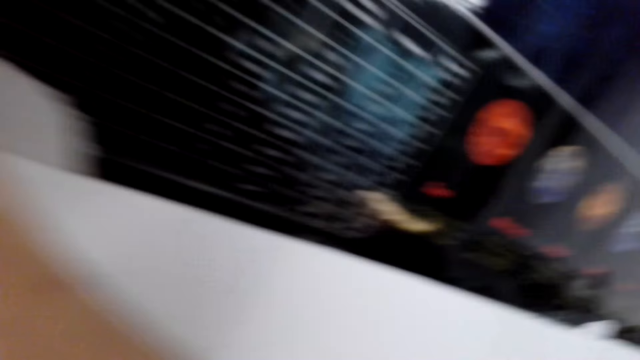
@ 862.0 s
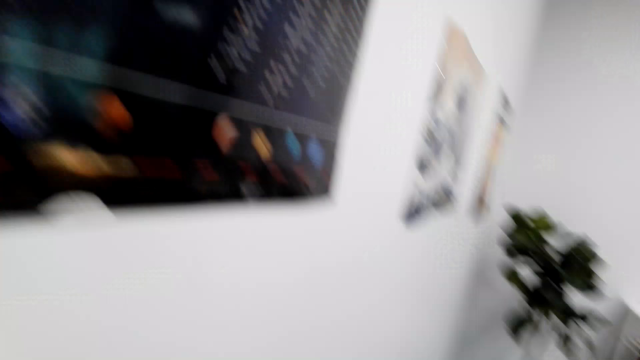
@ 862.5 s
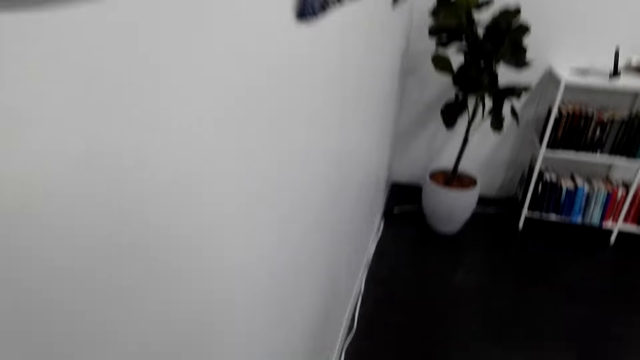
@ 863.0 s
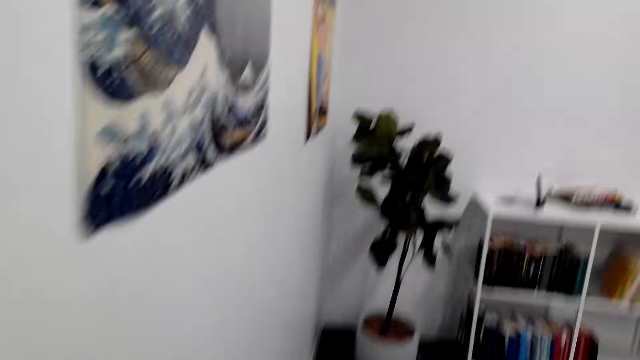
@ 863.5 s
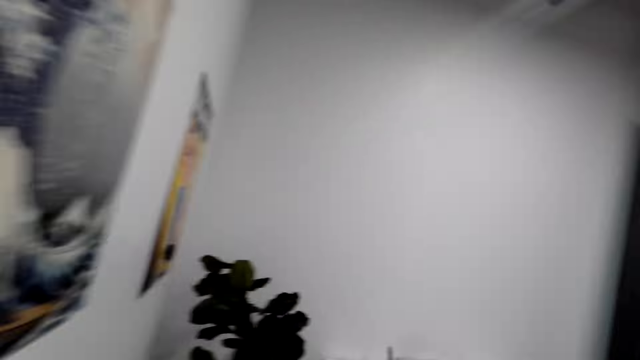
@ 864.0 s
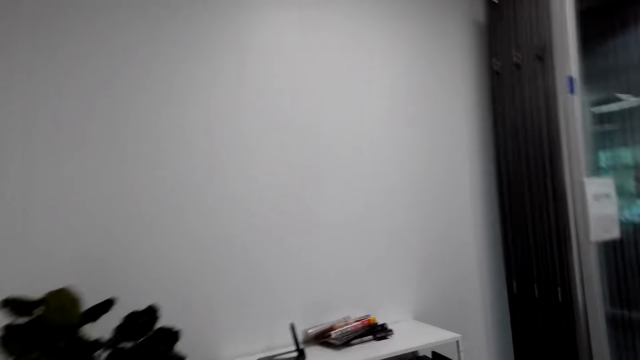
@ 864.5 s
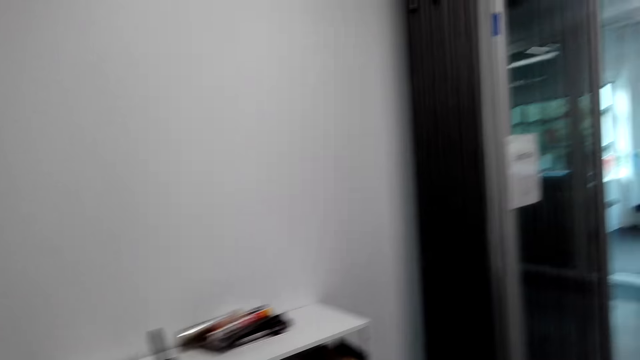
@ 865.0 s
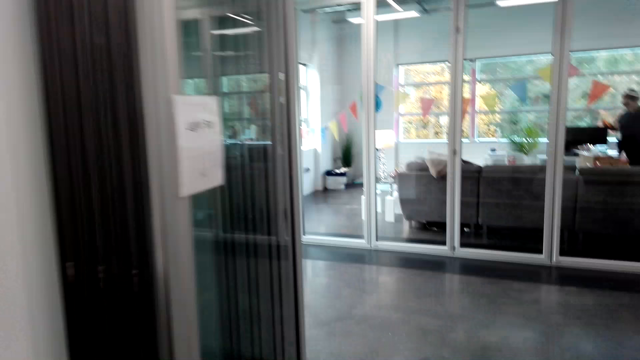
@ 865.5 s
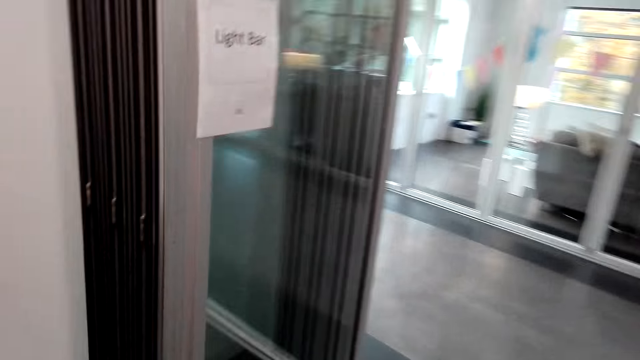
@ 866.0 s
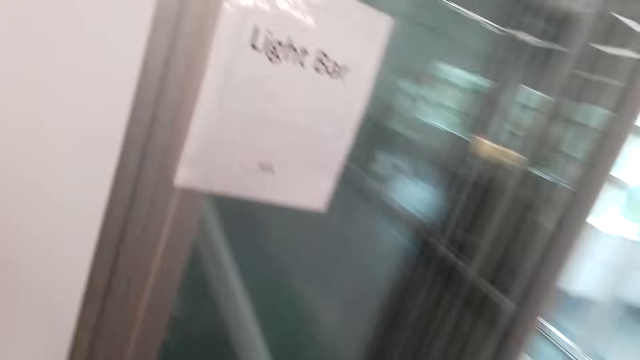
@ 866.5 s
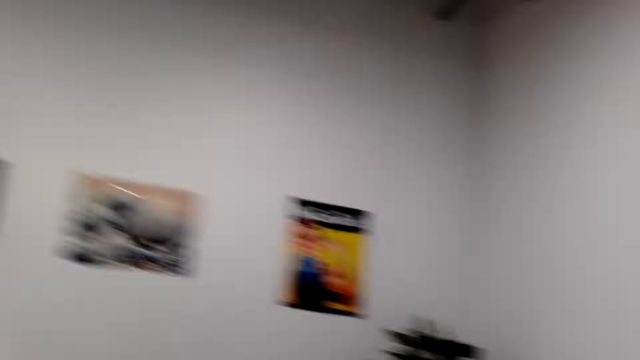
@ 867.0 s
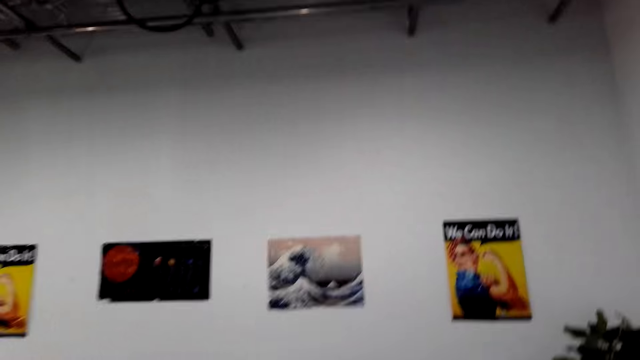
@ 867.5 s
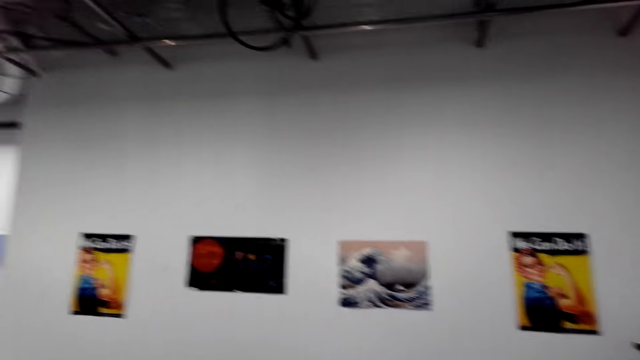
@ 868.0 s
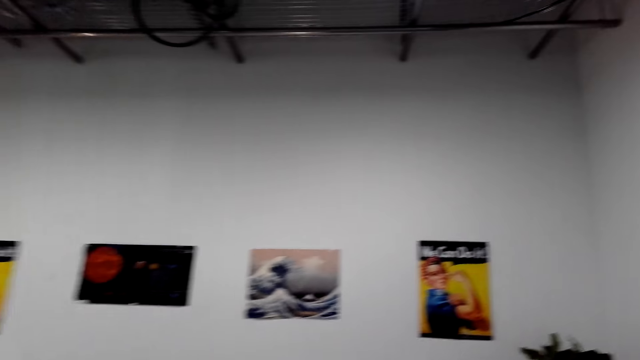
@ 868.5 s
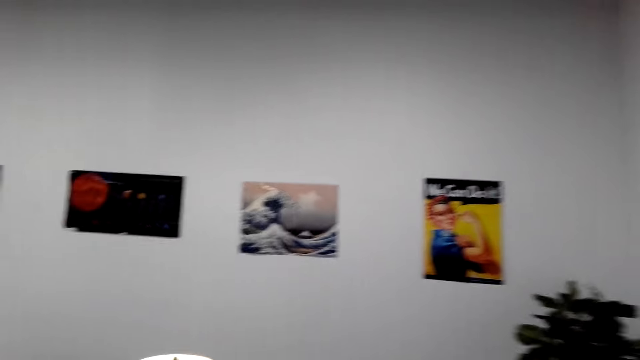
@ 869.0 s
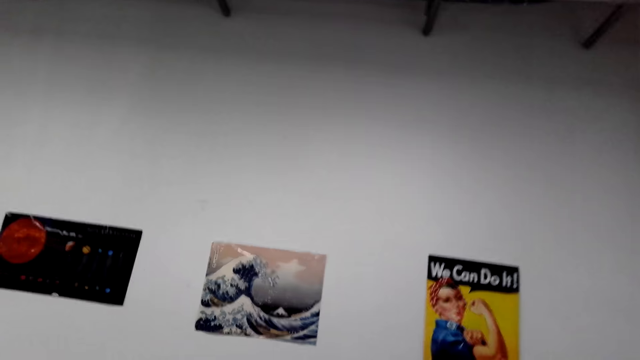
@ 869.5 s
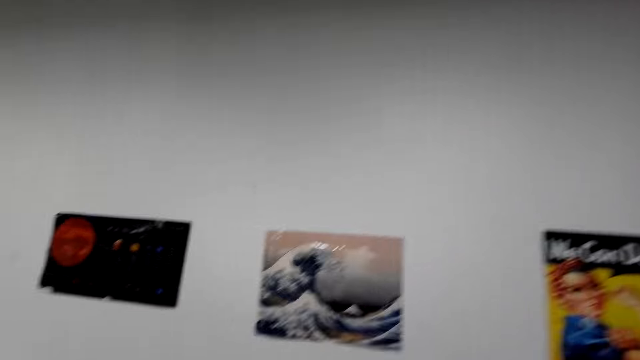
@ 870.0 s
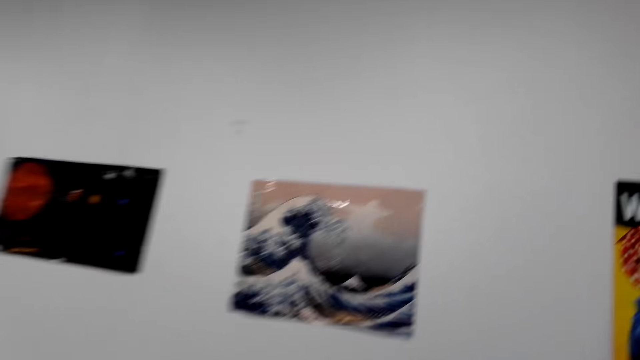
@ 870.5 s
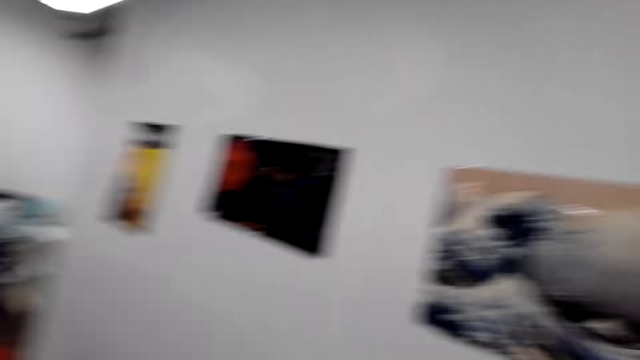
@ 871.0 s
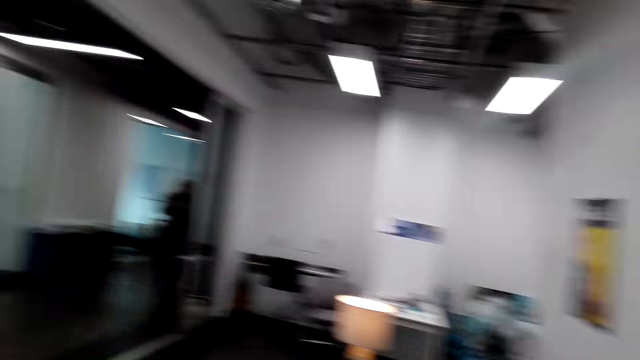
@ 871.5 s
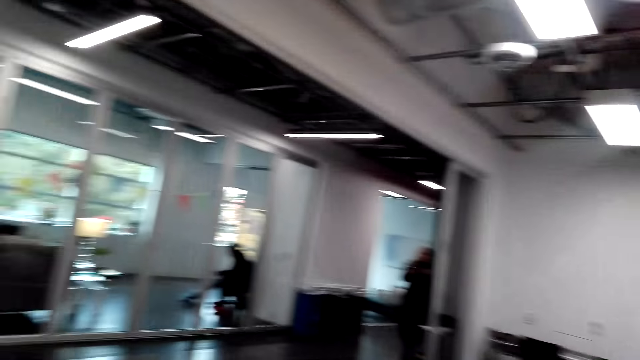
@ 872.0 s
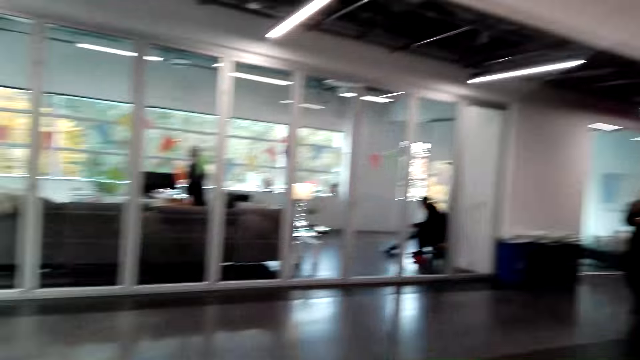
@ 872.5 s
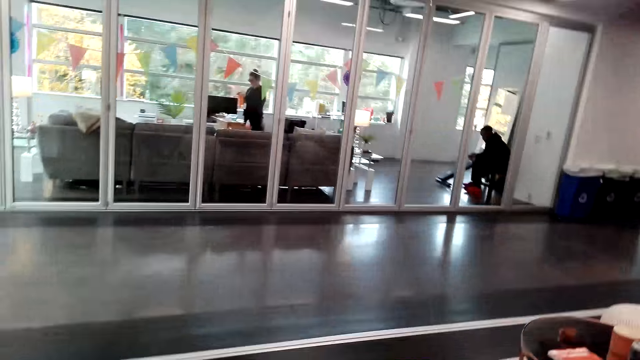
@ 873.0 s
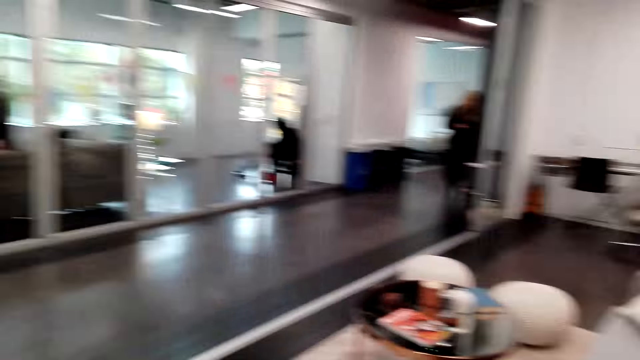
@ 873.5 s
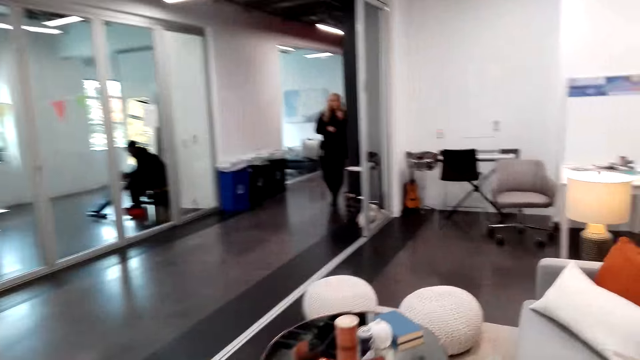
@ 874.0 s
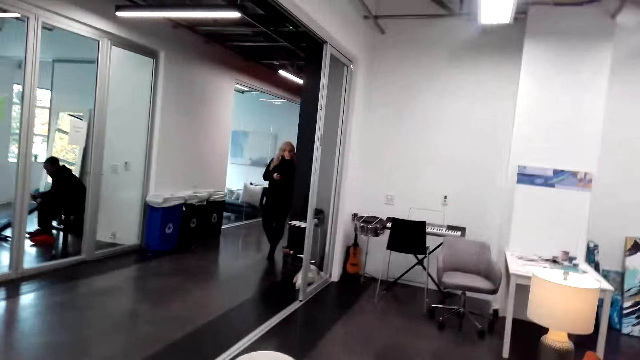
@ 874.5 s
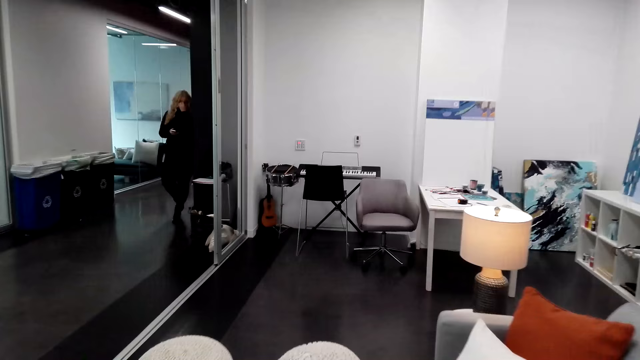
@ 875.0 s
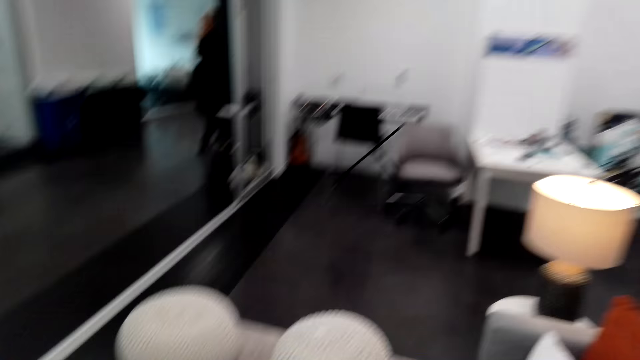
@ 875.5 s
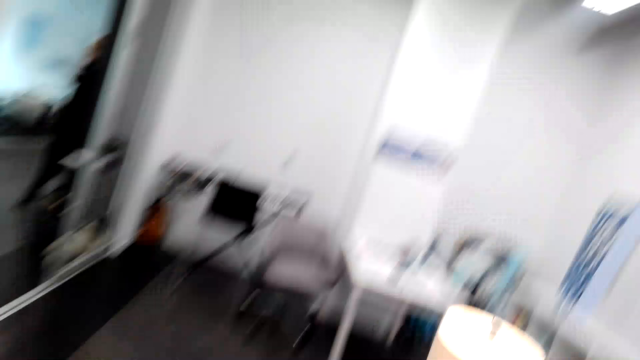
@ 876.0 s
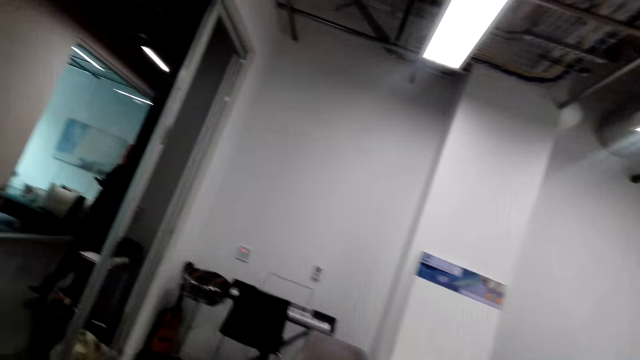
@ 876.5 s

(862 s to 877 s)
The camera wearer walks around in the room. They look around. They talk. They walk around.

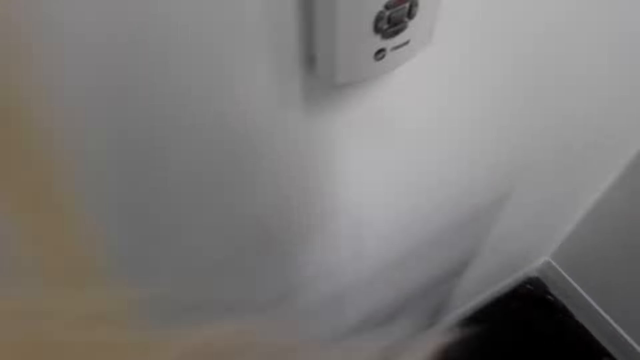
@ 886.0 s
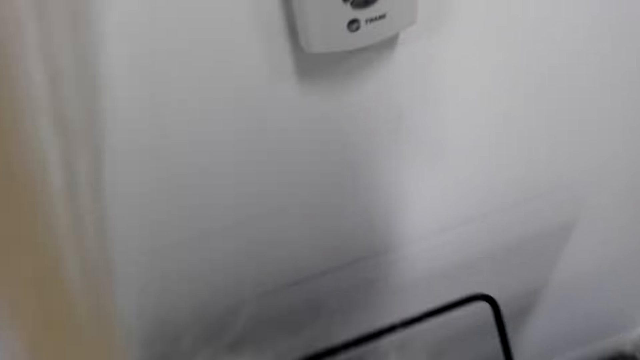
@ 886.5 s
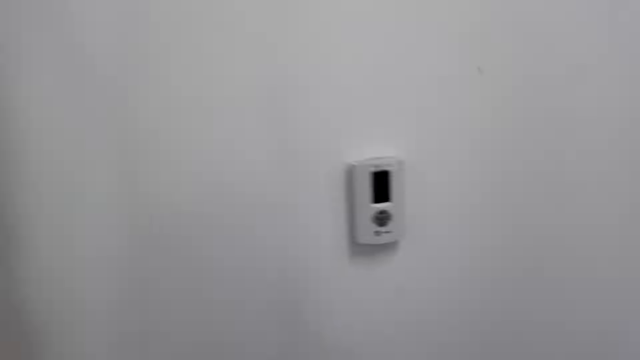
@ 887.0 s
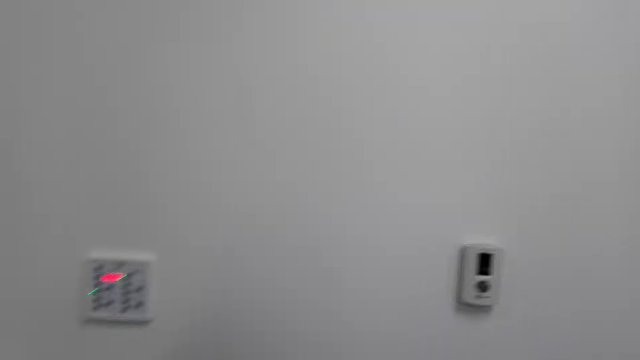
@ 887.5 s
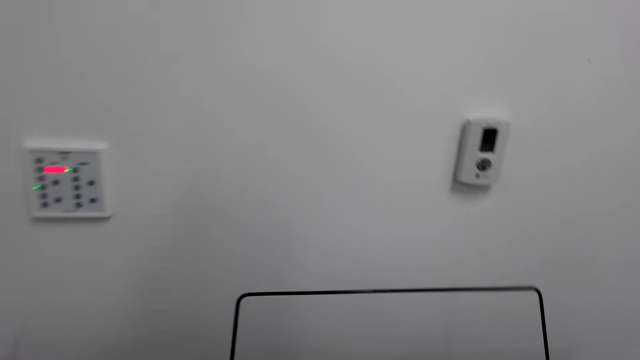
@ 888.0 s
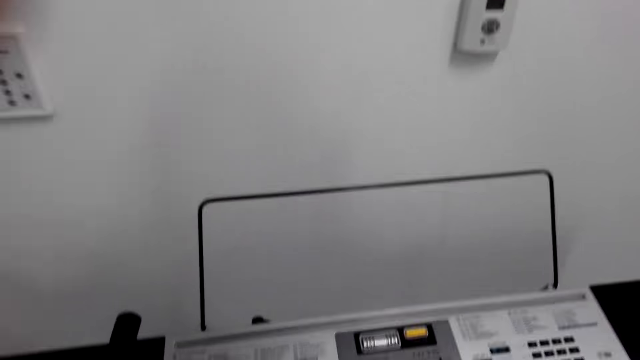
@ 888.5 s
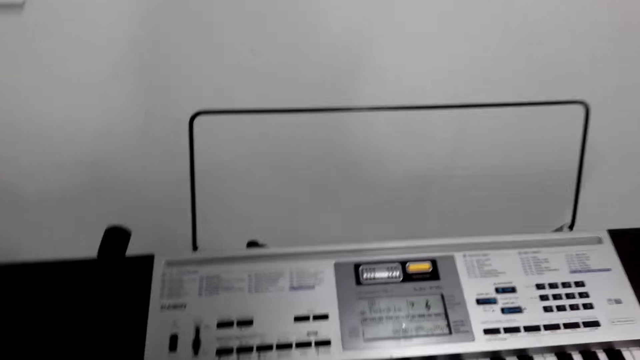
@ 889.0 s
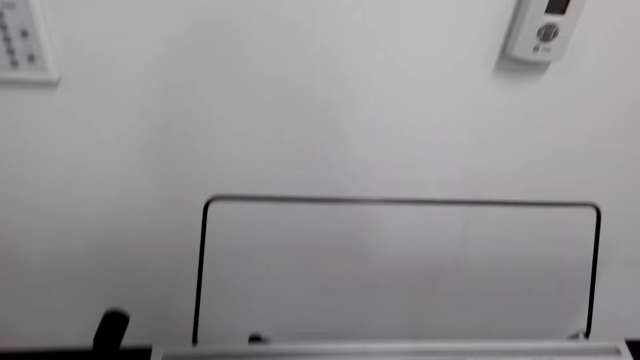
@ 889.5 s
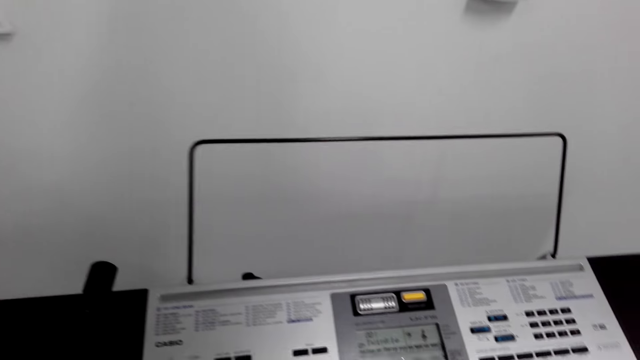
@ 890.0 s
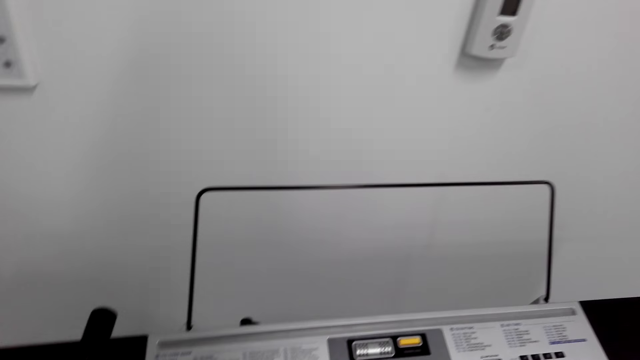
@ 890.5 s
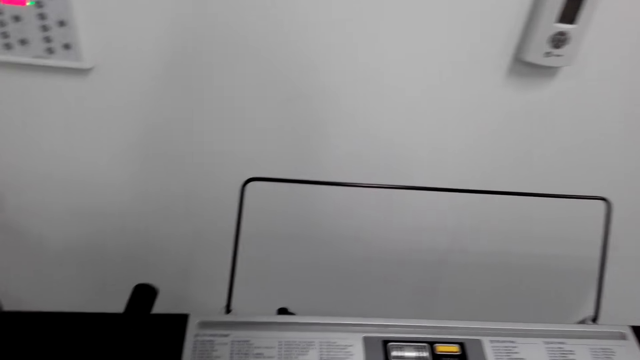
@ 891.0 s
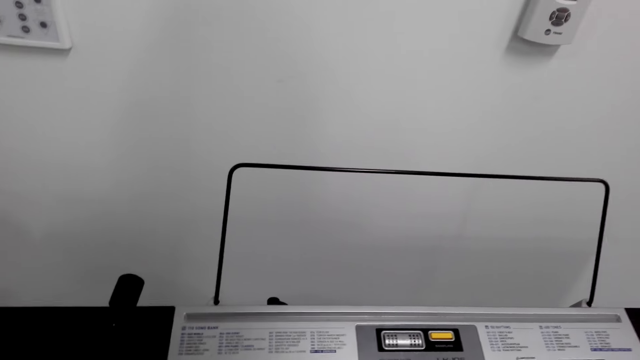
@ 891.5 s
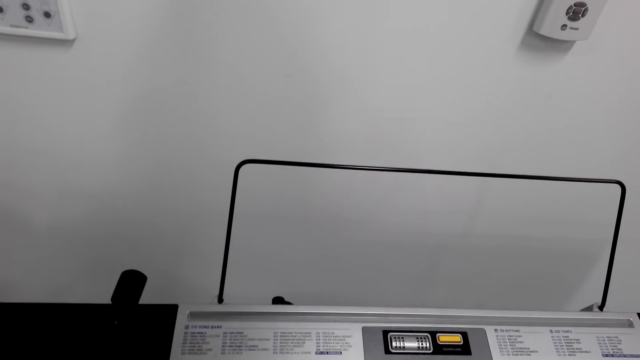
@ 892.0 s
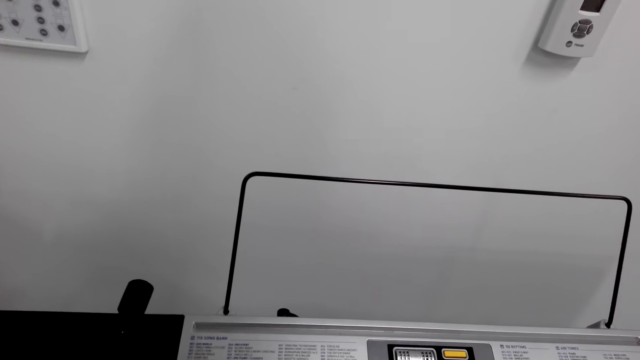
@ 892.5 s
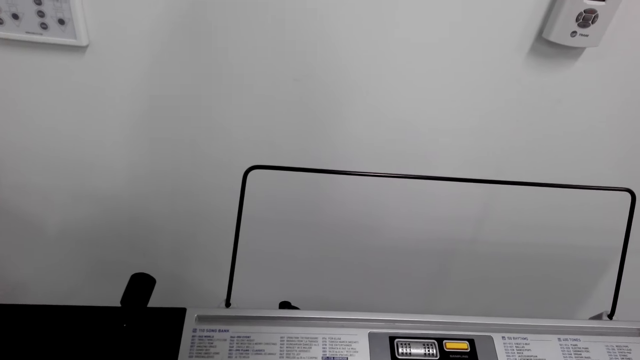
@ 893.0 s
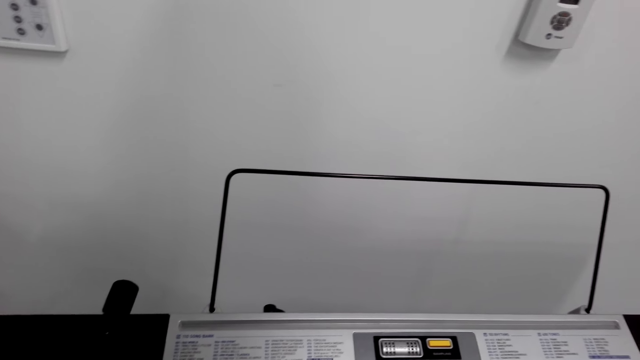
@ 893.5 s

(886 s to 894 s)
The camera wearer stops. They play the piano.
